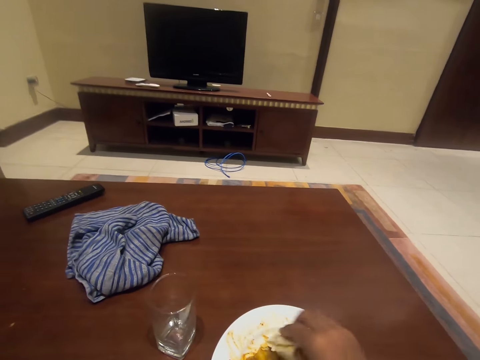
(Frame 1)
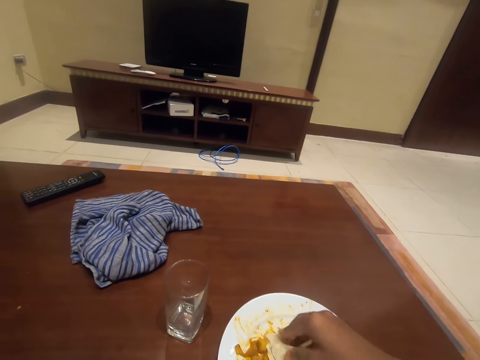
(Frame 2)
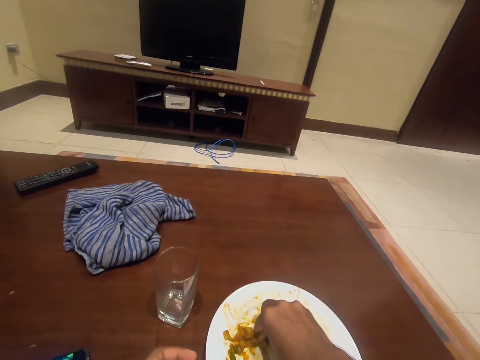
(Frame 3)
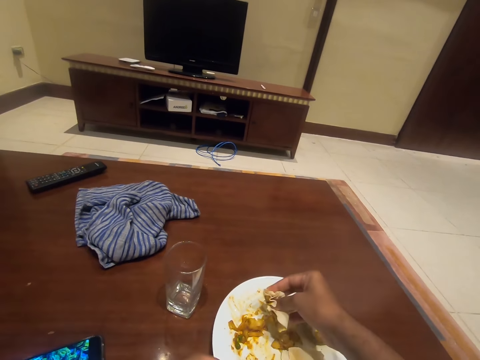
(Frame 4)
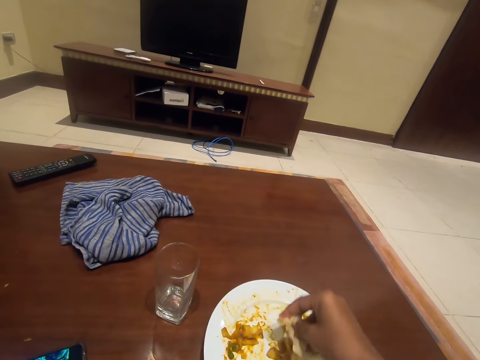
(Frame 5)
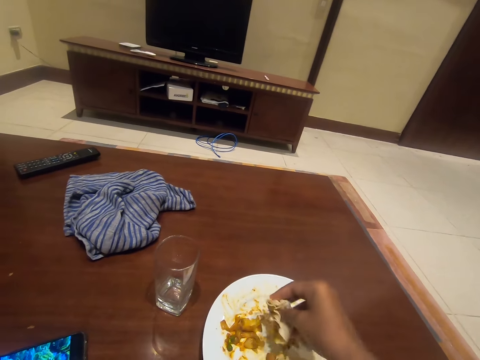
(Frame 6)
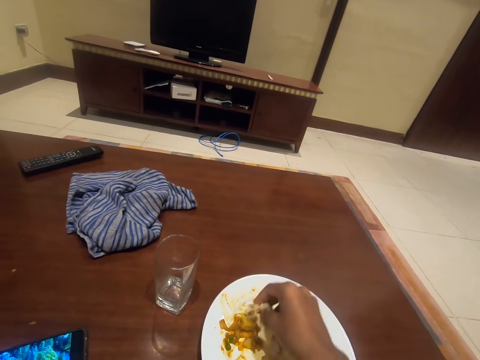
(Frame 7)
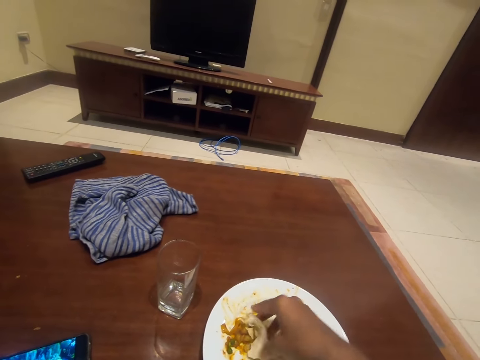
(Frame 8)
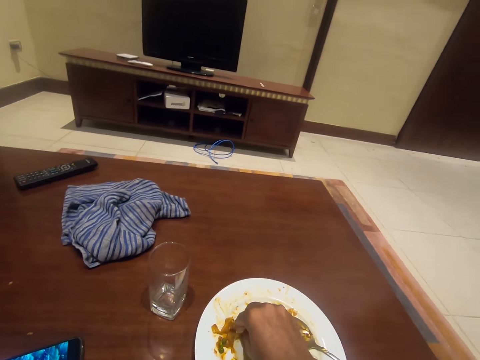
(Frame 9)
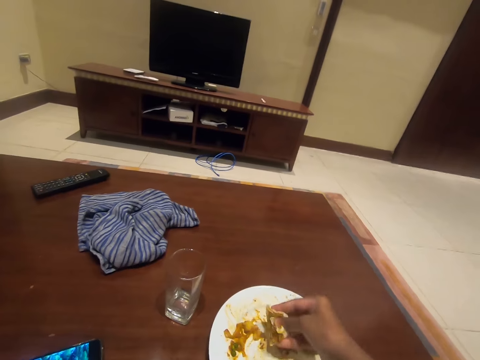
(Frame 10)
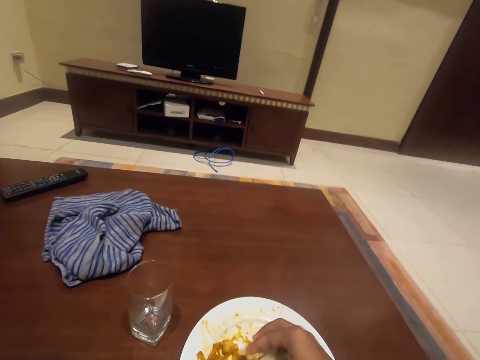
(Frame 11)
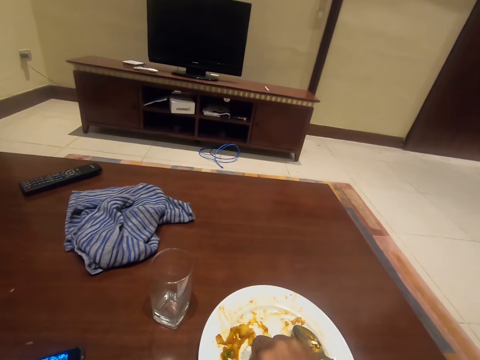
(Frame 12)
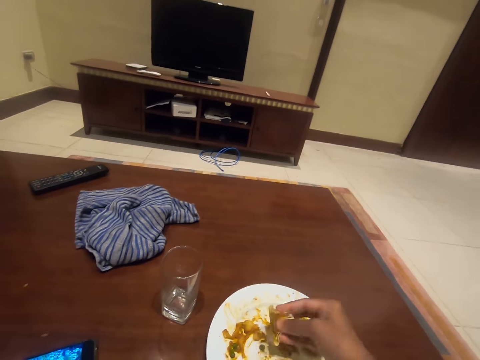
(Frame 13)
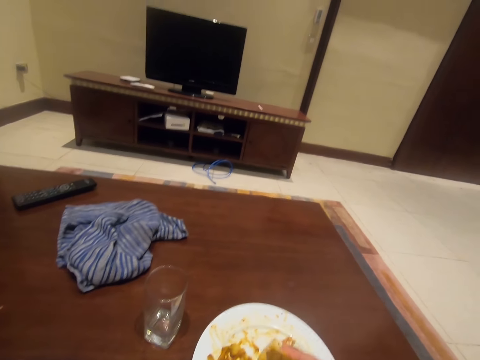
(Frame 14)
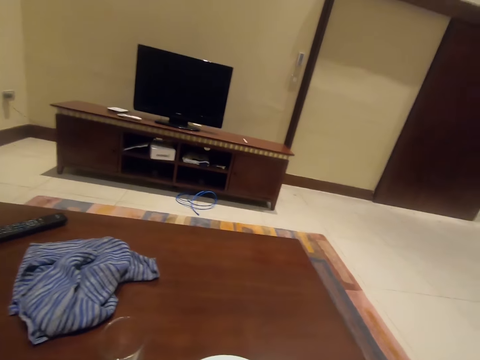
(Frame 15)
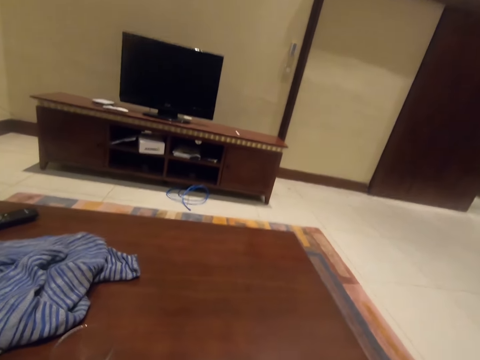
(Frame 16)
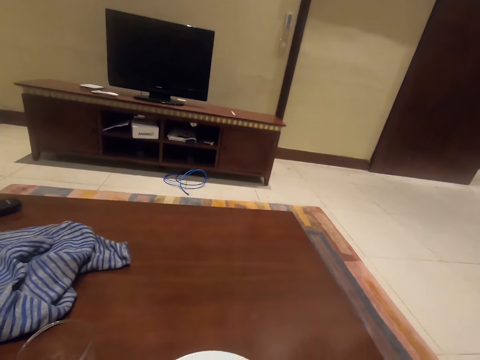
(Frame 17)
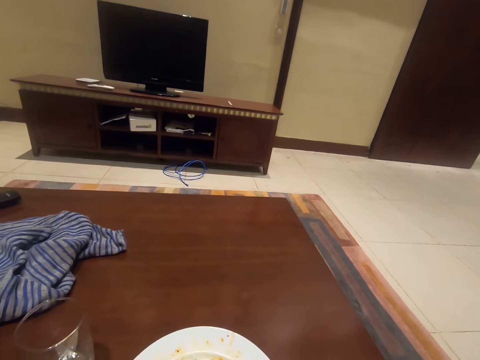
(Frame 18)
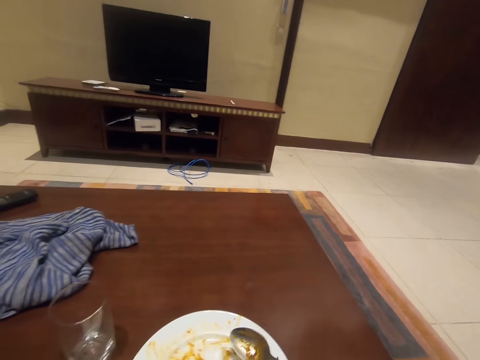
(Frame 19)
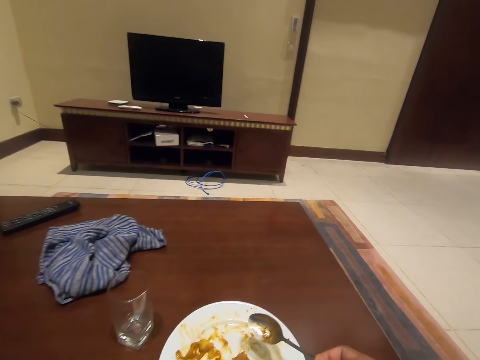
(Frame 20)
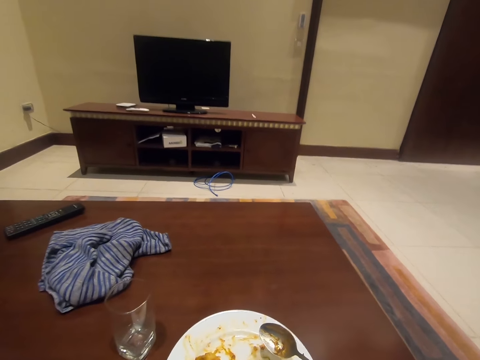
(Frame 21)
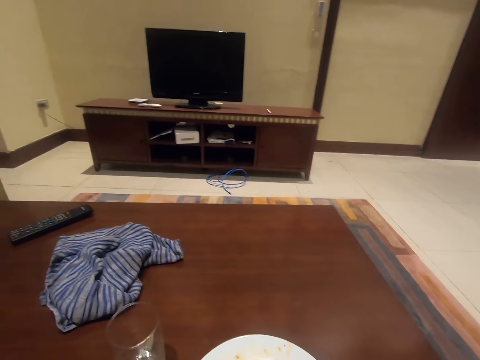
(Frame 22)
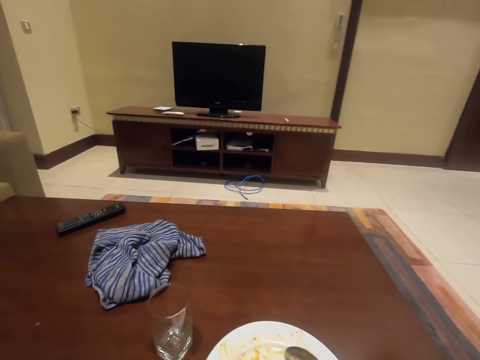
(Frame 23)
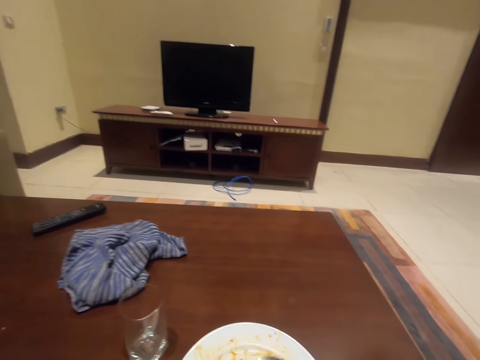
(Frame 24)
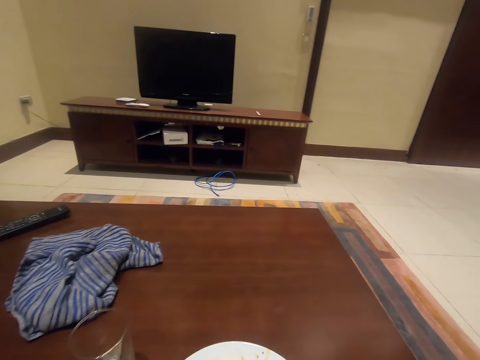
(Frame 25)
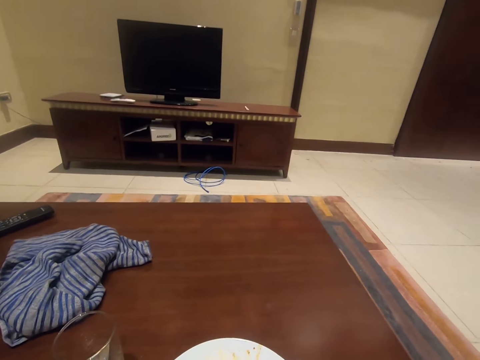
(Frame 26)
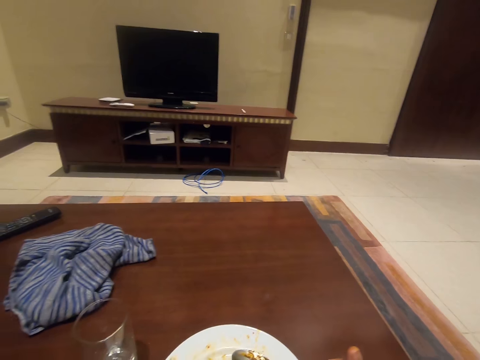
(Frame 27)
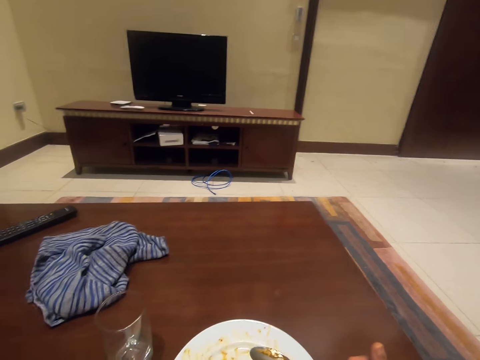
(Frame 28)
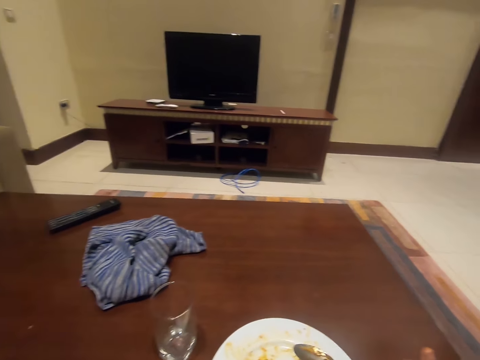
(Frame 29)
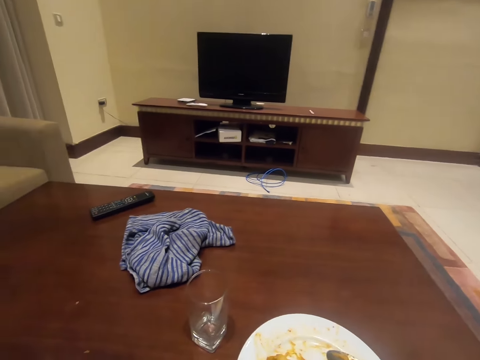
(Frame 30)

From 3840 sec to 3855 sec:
The camera wearer scoops vegetables in the plate with the flat bread. He mashes the beans with the bread on the plate with his right hand. He puts the vegetables with the flat bread in the mouth. He looks around. He picks up a spoon with his right hand.

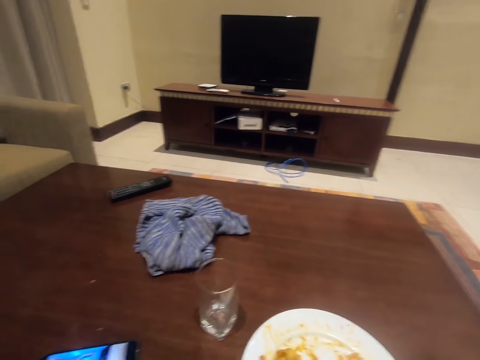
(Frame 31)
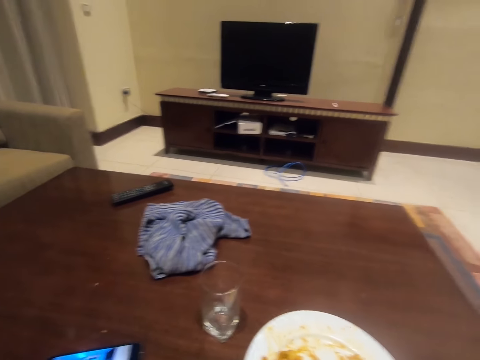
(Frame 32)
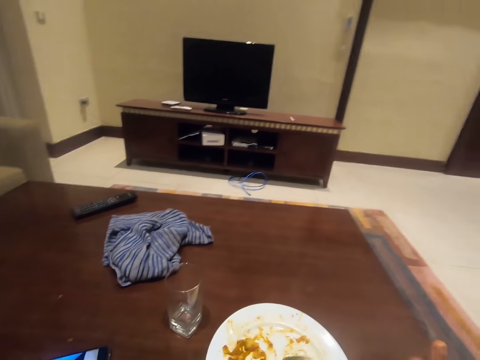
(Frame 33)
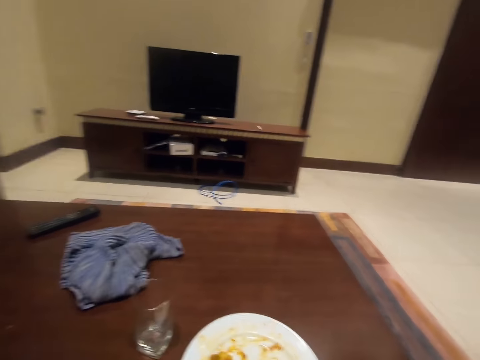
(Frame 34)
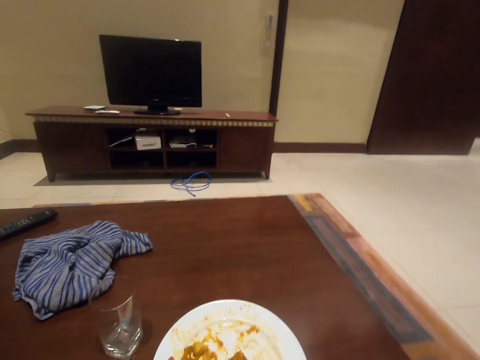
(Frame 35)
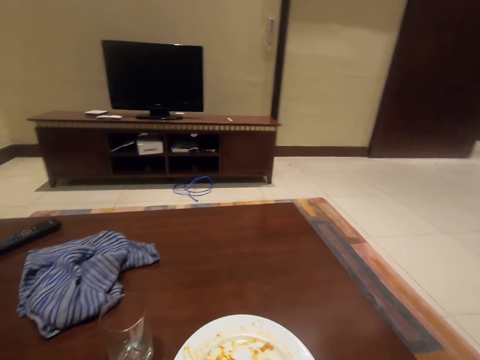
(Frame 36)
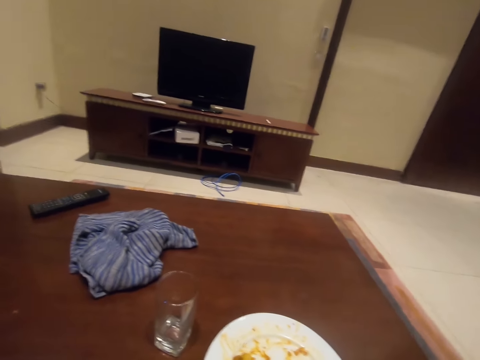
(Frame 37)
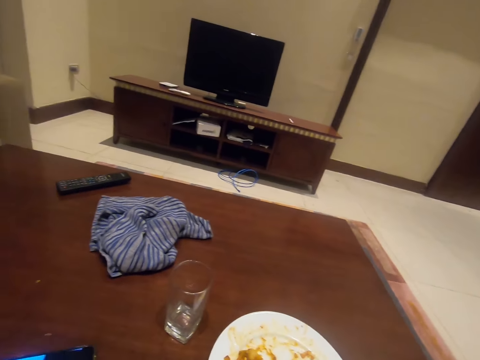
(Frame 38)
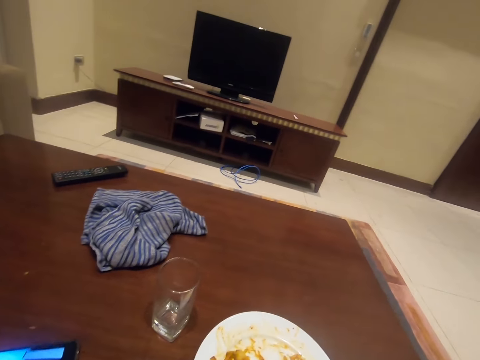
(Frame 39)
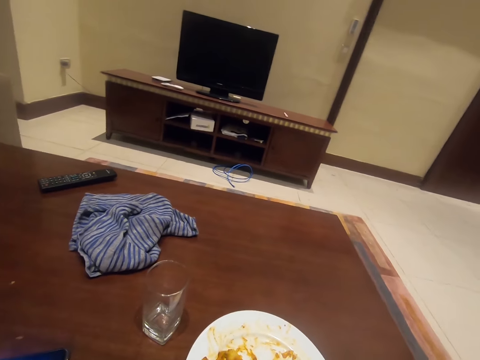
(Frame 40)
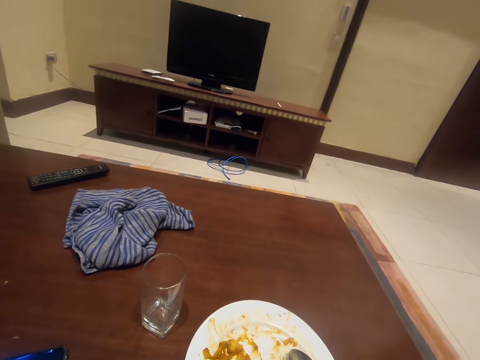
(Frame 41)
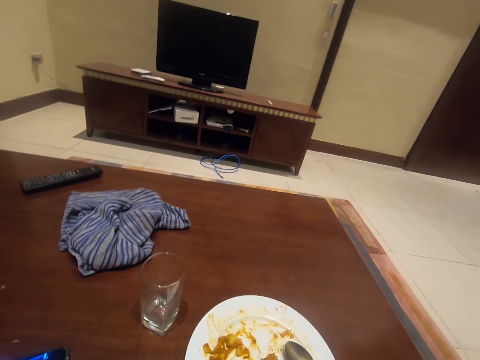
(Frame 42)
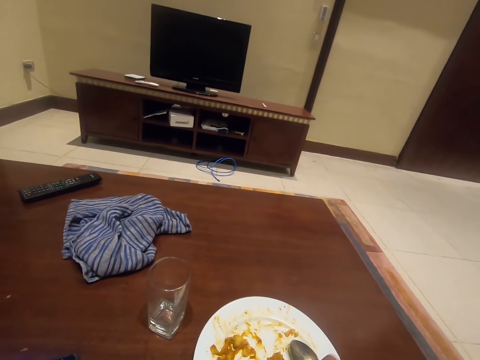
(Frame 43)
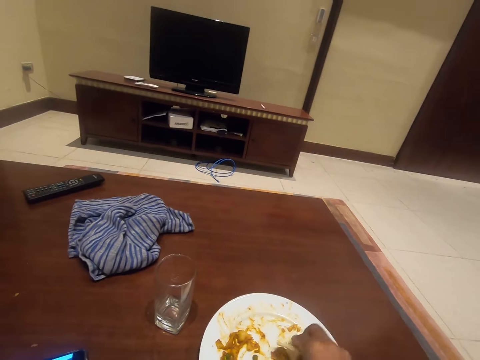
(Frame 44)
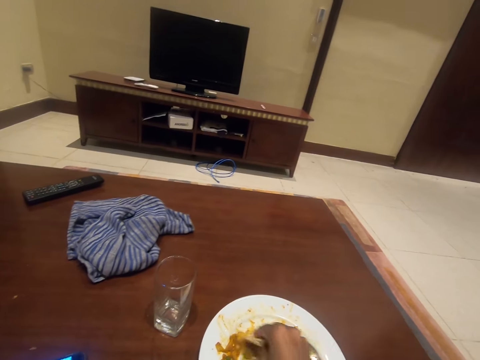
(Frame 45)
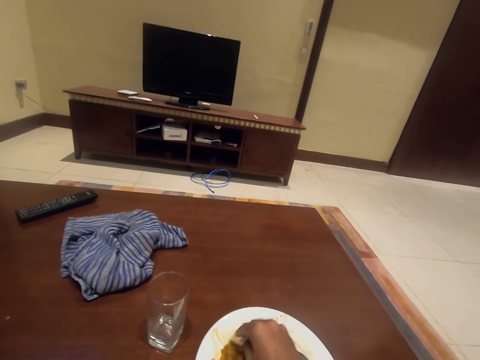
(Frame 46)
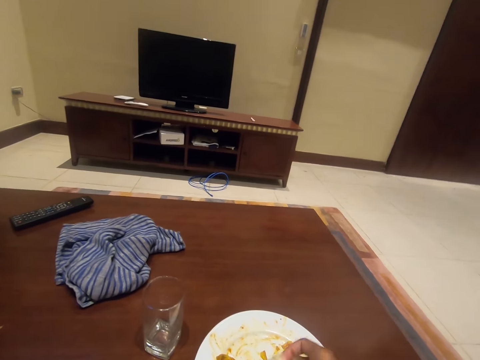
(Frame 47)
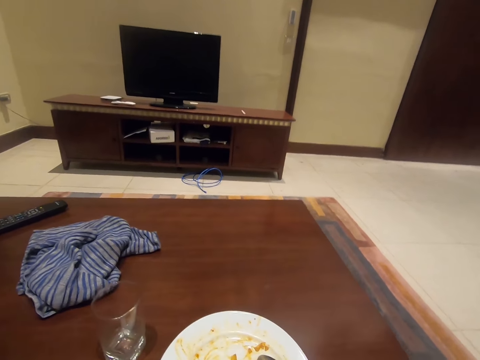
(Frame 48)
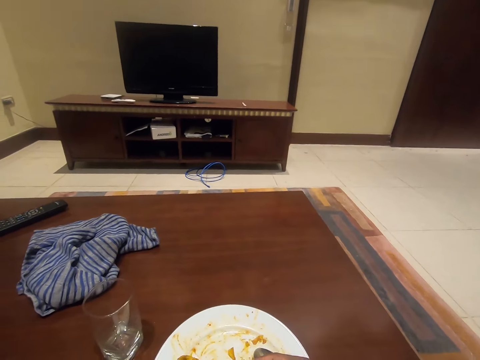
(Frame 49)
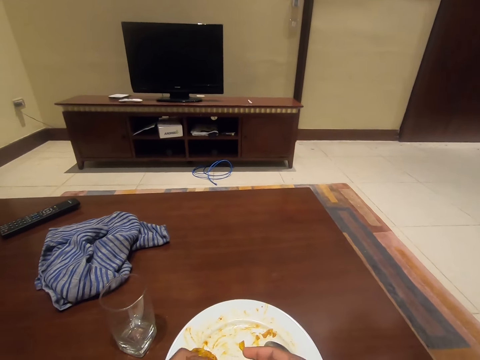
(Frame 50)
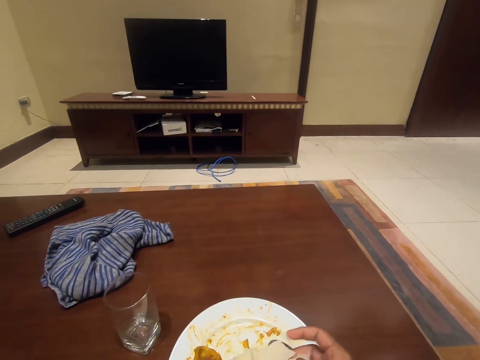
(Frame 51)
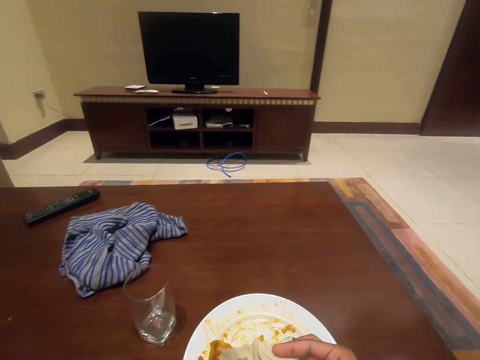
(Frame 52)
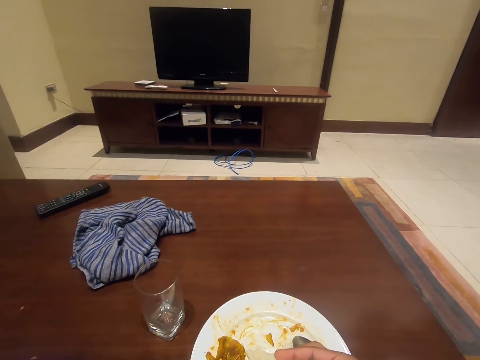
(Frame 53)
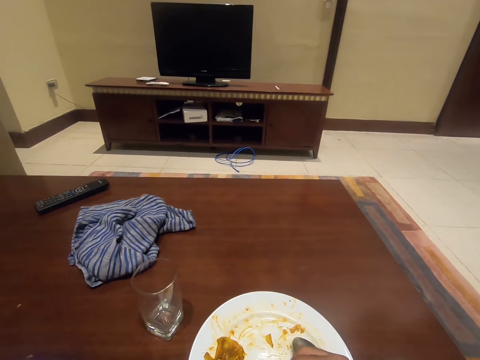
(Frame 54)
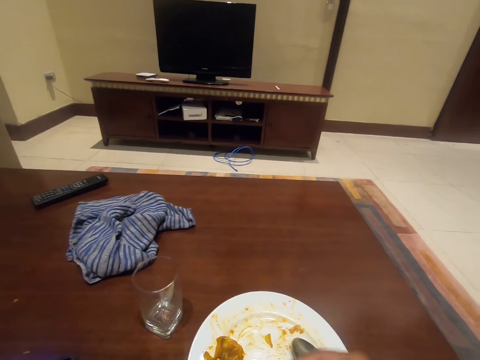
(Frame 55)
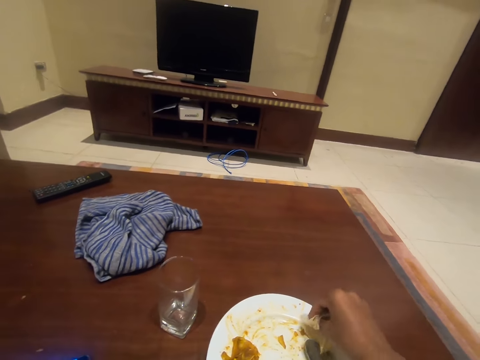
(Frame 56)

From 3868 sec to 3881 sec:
The camera wearer moves a hand. He looks around. He puts the spoon in the plate. He looks around. He scoops vegetables in the plate with the flat bread. He eats with his right hand. He stretches the flat bread and folds the flat bread.
